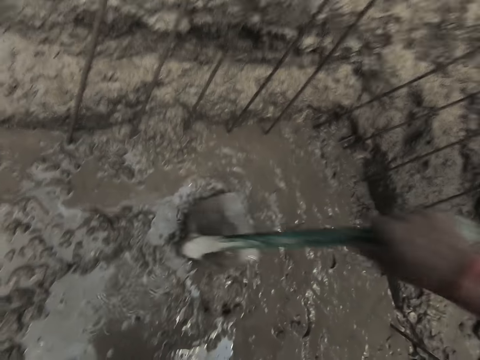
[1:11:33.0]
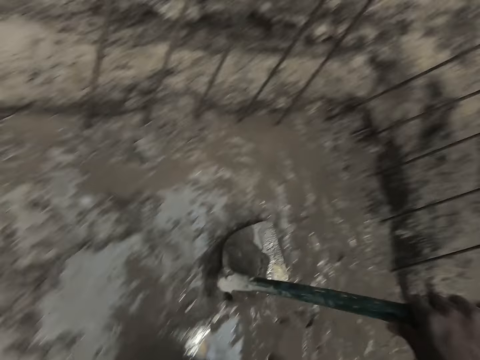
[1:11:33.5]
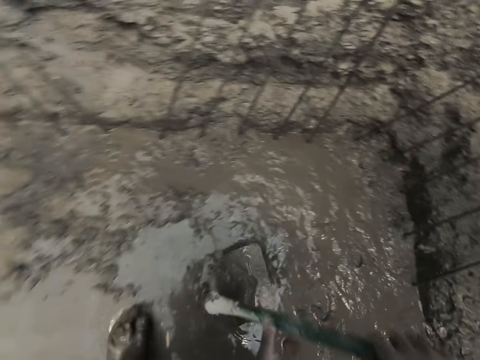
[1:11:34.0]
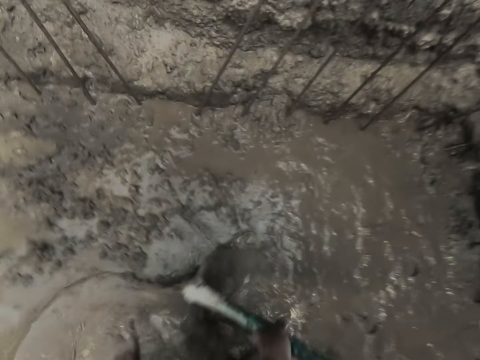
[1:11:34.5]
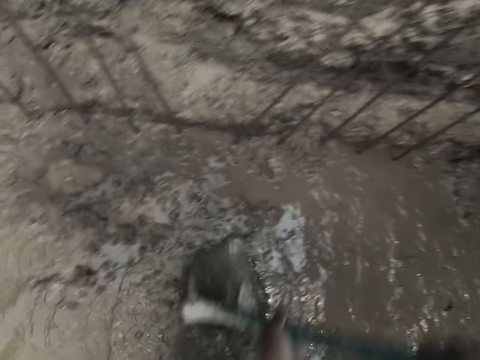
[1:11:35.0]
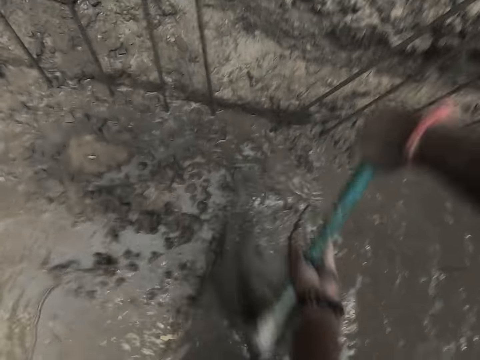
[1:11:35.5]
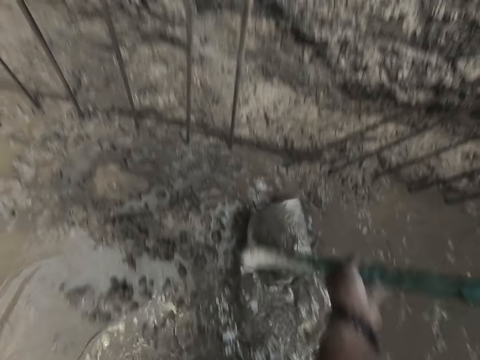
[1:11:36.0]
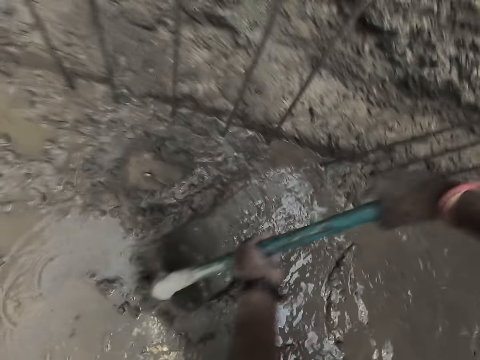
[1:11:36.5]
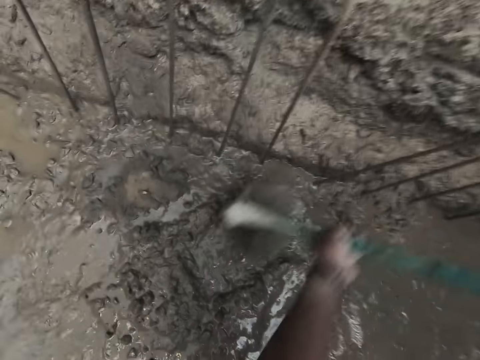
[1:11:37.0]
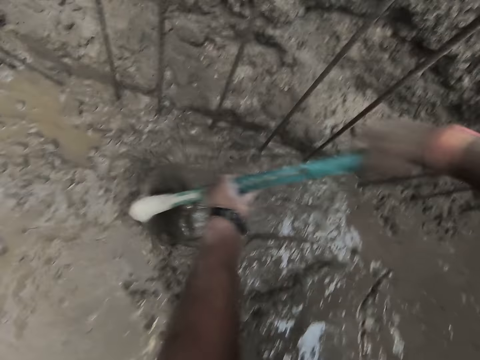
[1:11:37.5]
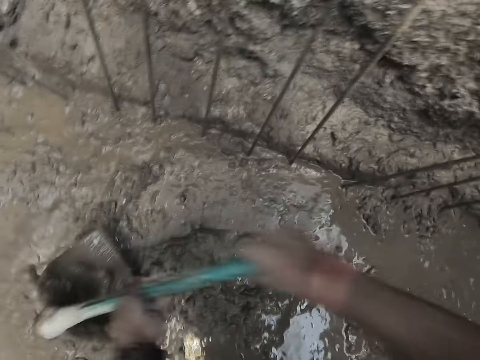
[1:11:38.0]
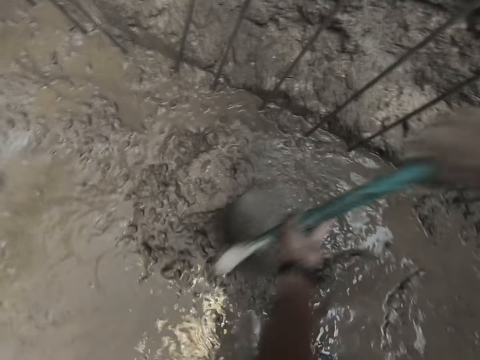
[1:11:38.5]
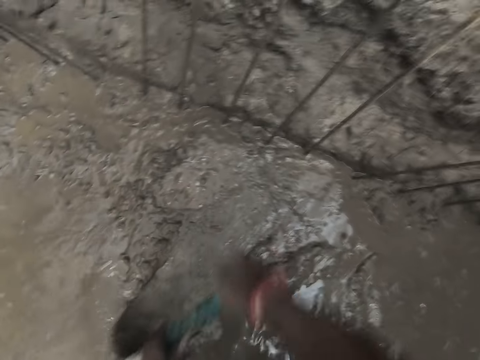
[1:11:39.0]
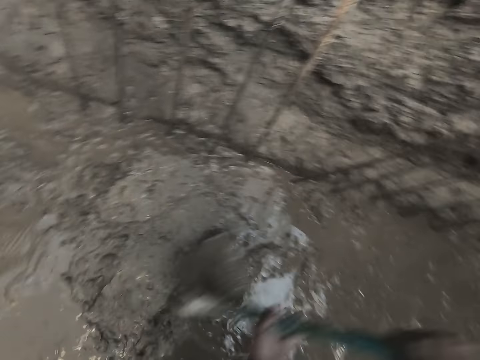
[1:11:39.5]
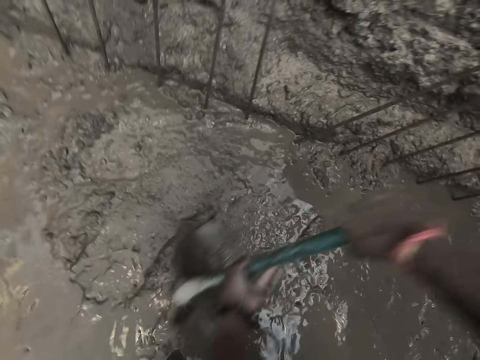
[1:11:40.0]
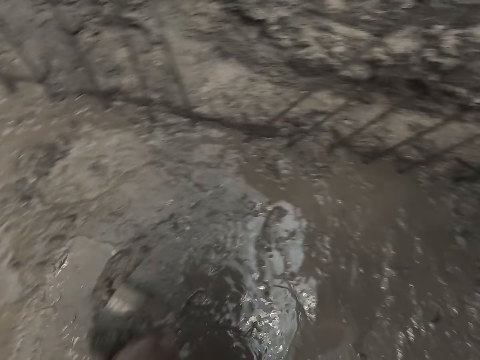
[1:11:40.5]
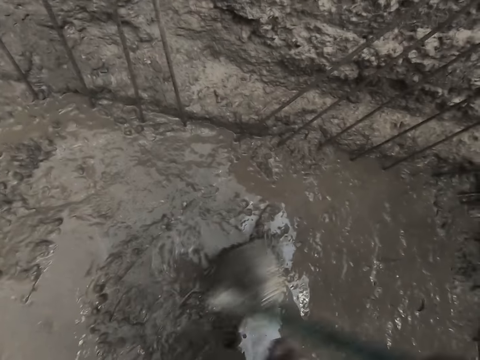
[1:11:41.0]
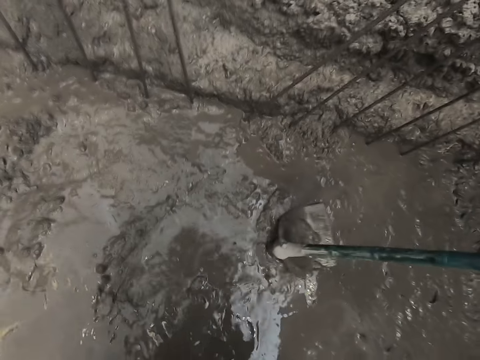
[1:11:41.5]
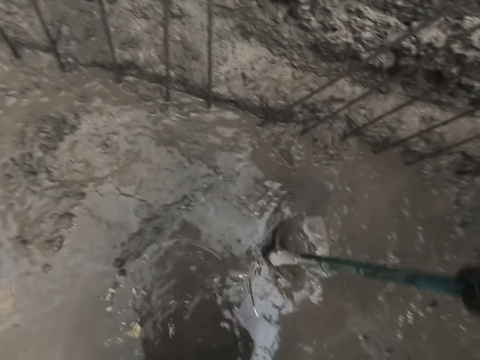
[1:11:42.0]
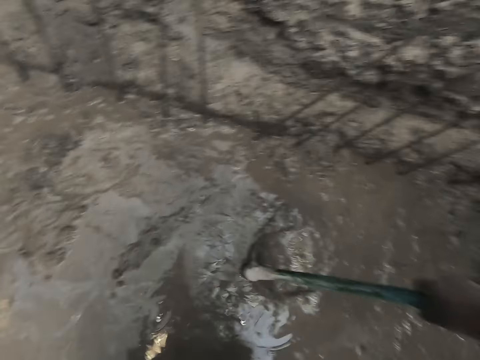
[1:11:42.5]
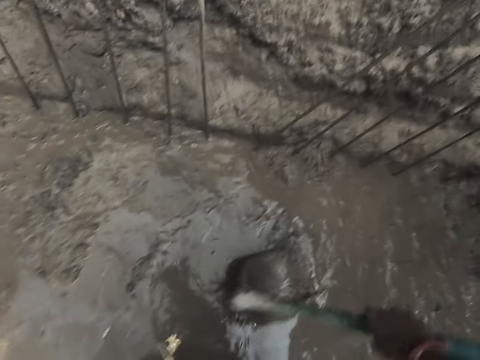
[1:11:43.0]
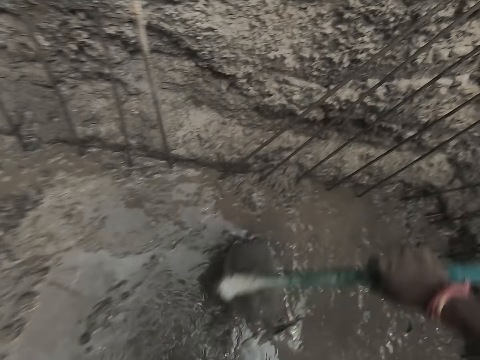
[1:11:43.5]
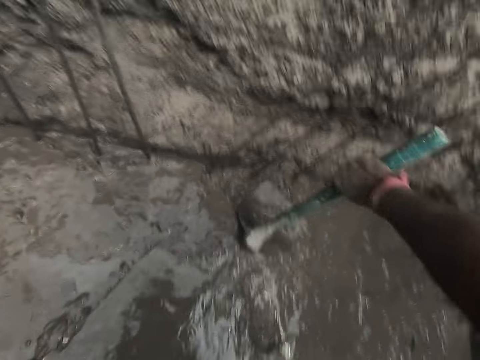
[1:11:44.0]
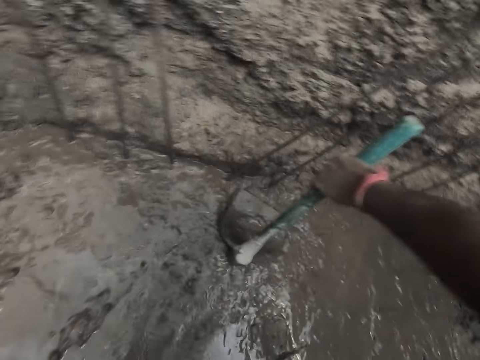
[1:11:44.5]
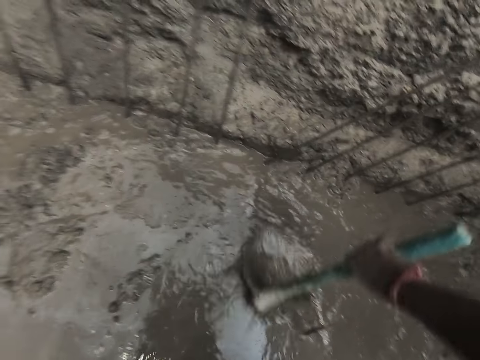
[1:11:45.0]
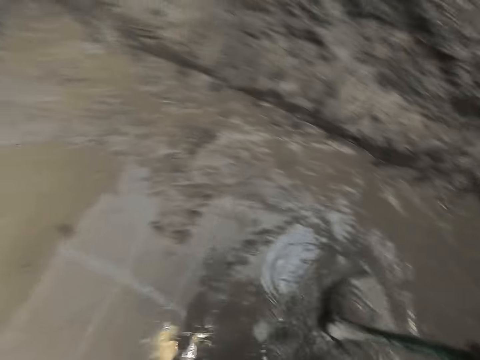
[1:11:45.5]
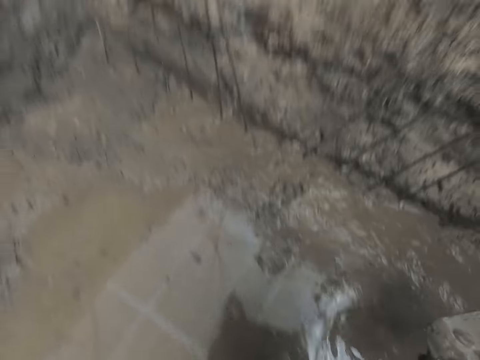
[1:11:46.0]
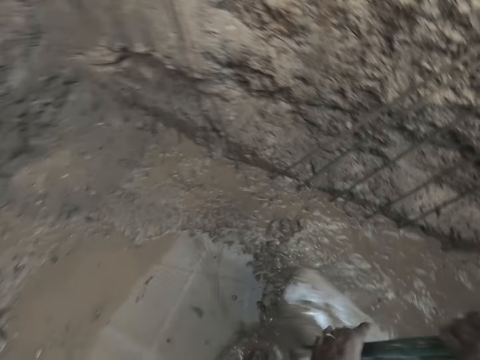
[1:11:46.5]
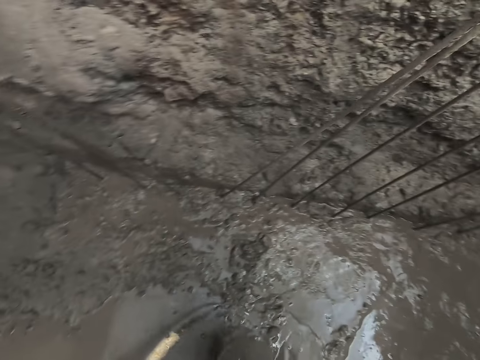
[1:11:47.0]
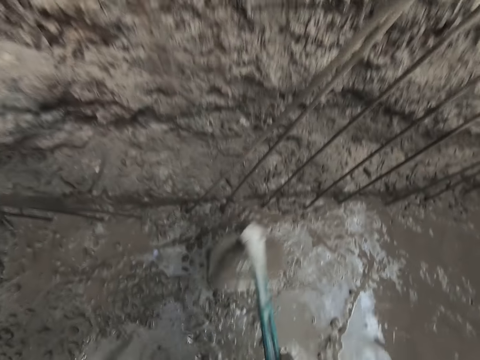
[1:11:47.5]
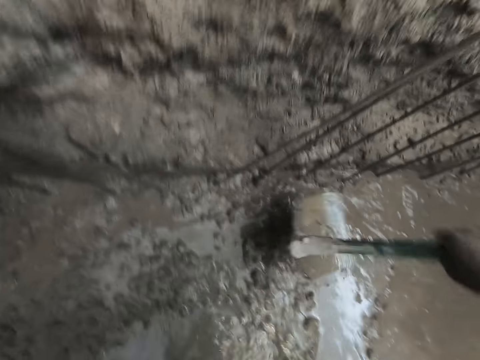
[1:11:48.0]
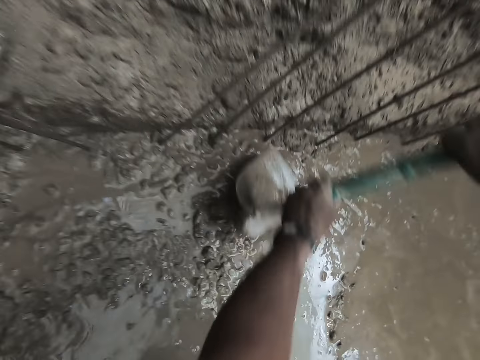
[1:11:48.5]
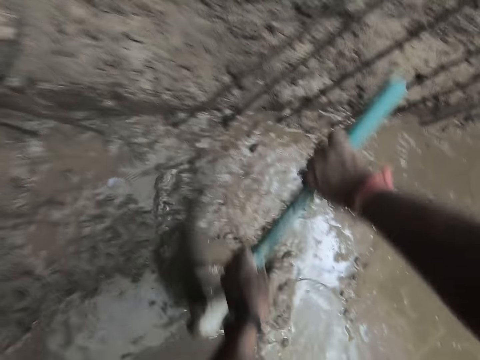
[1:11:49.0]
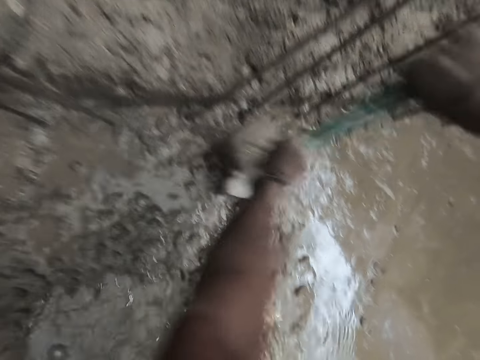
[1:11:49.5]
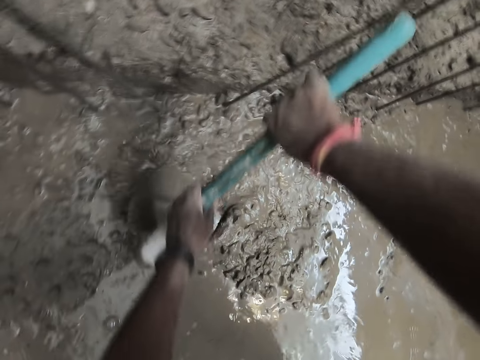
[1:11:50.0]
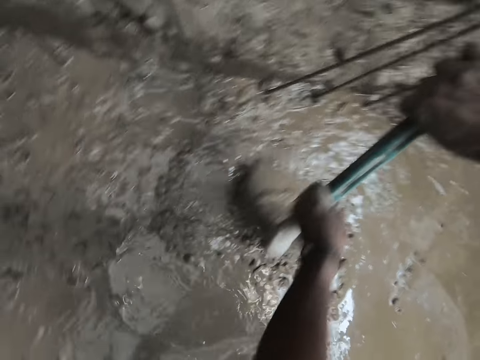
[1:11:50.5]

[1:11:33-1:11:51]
The camera wearer scrapes the concrete on the ground with the hoe or shovel in his hands. He moves the concrete with the shovel. He presses the concrete on the ground with the hoe in his right hand. He moves the shovel around the concrete. He smoothens the concrete on the ground with the hoe in his hands.

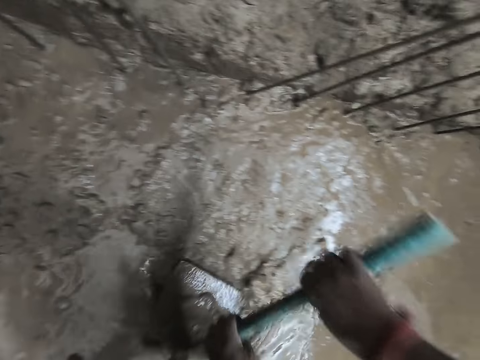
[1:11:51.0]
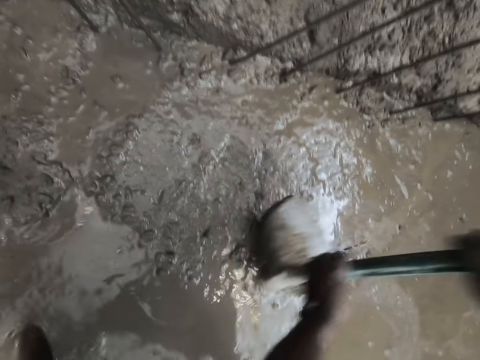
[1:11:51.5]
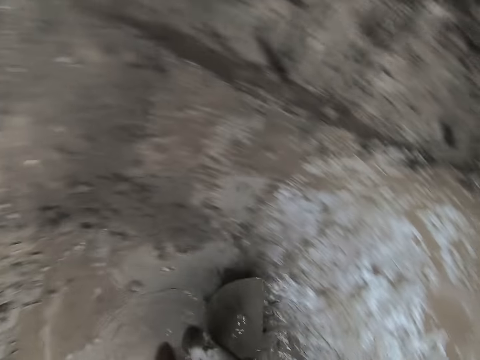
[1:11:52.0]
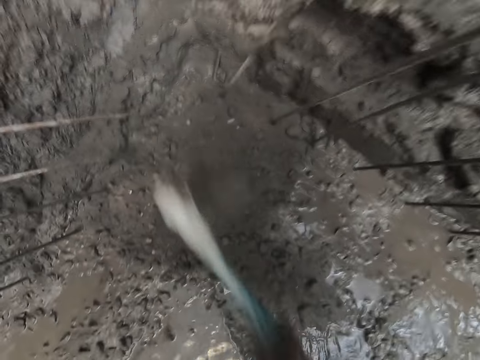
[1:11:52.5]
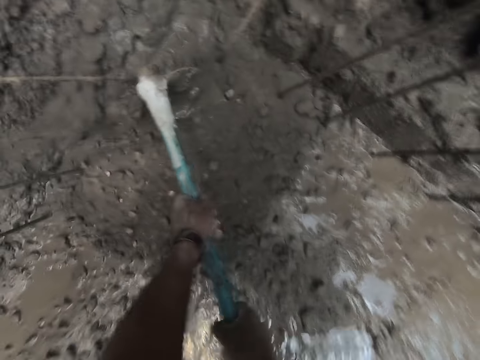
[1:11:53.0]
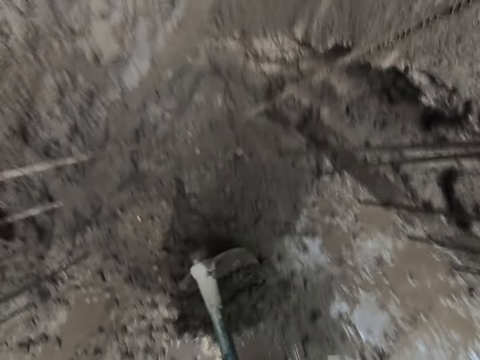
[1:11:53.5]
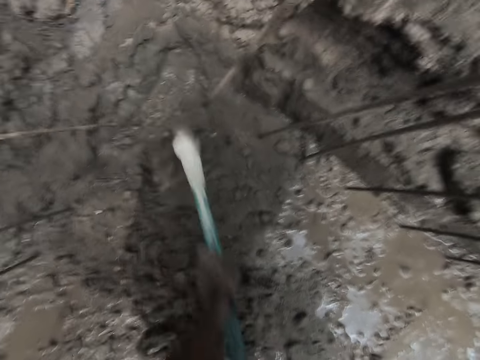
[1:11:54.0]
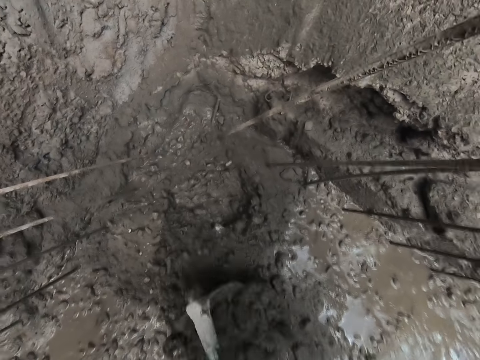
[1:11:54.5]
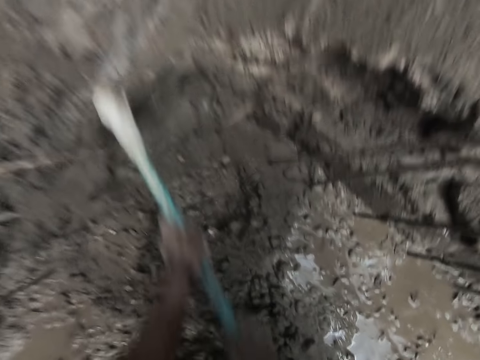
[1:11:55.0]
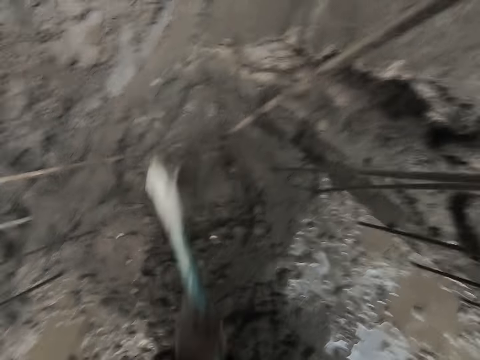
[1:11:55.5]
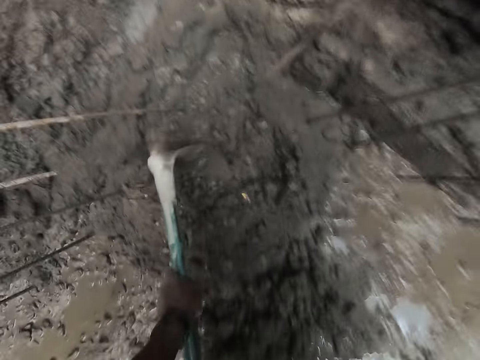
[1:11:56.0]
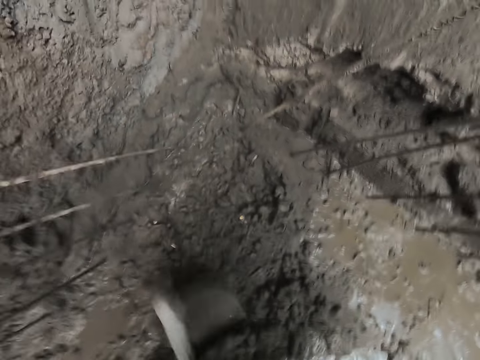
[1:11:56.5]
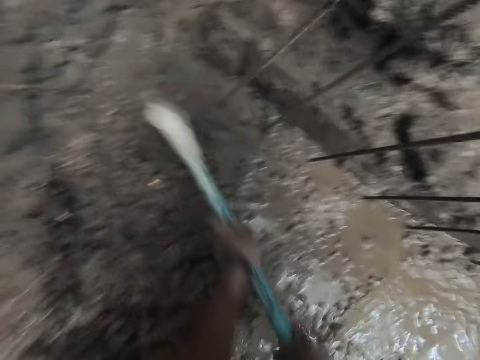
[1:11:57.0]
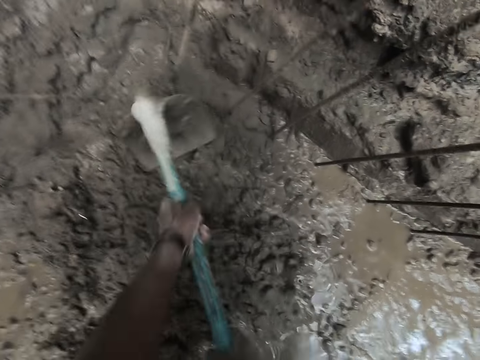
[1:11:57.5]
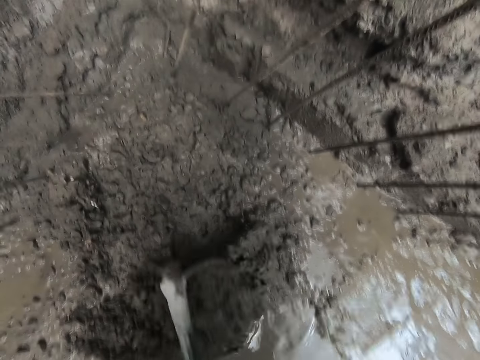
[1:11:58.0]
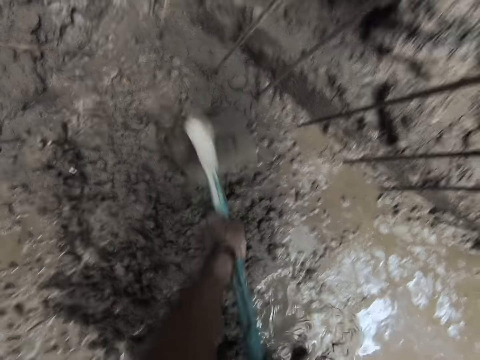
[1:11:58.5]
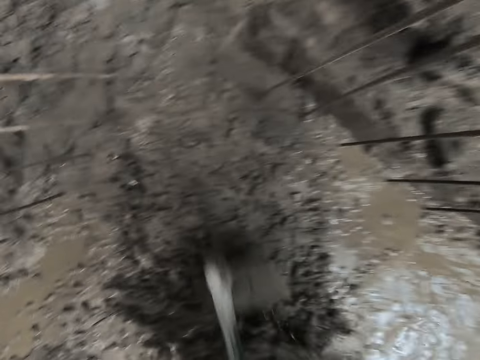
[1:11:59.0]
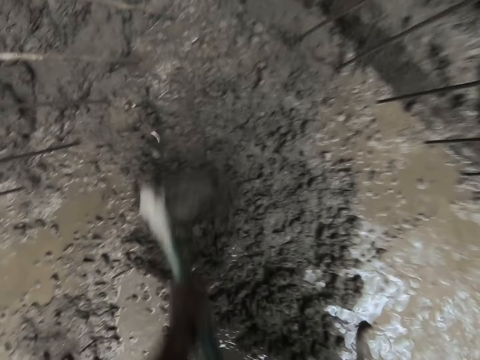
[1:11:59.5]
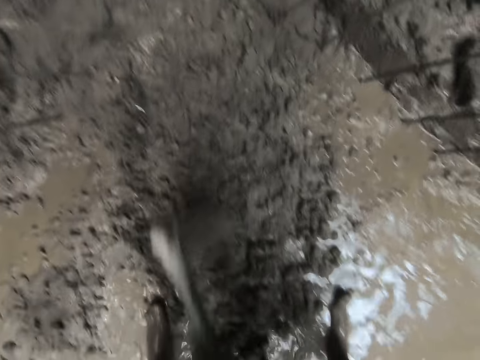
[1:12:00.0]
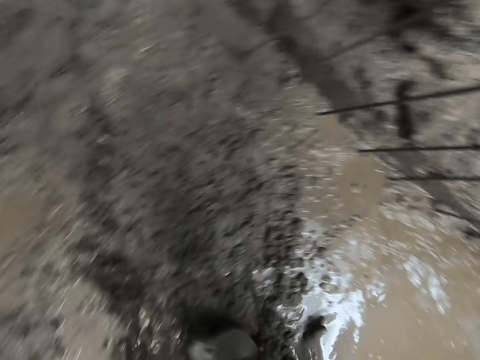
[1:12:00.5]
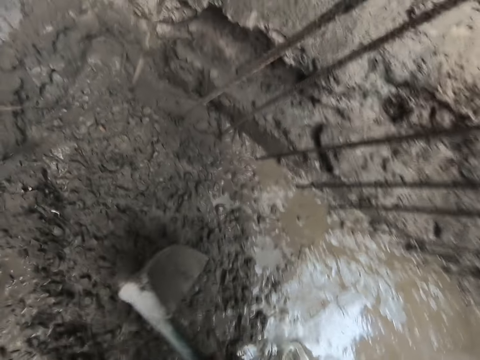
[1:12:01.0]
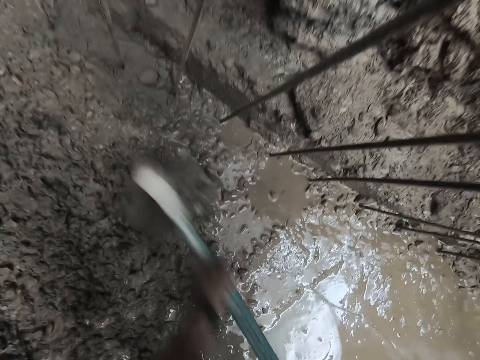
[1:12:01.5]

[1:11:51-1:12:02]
The camera wearer gathers some mortar on the ground with the hoe or shovel in his hands. He moves the concrete with the shovel.
